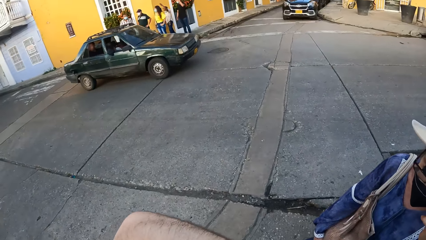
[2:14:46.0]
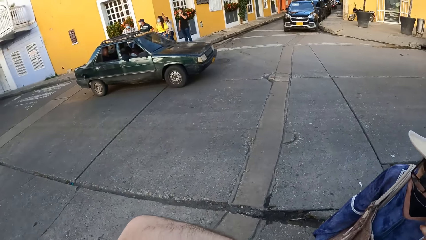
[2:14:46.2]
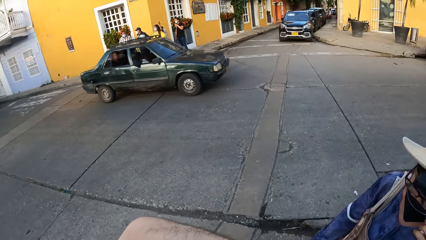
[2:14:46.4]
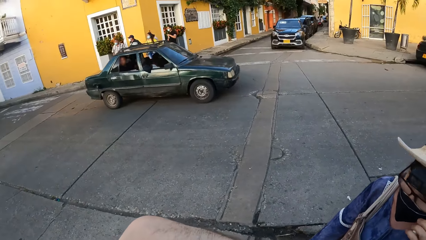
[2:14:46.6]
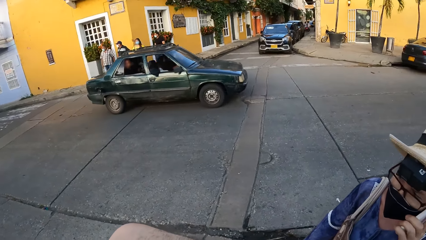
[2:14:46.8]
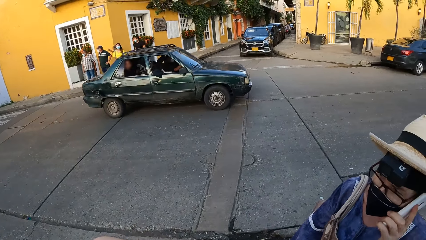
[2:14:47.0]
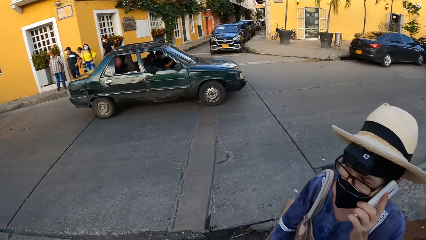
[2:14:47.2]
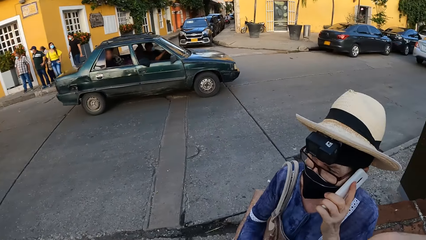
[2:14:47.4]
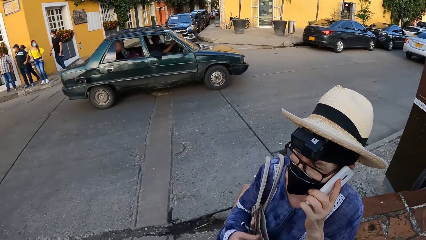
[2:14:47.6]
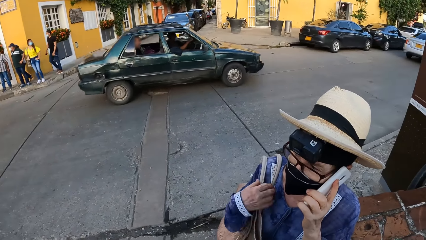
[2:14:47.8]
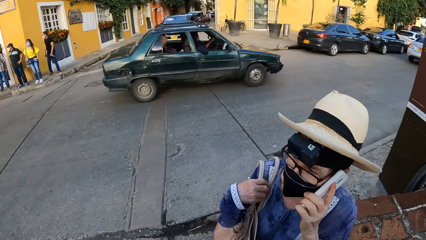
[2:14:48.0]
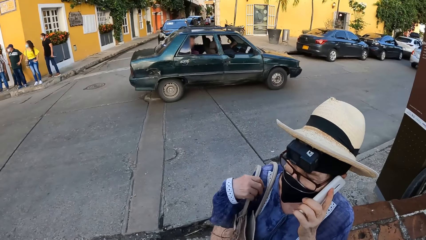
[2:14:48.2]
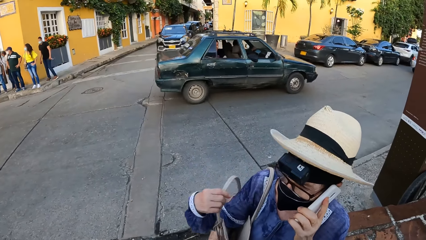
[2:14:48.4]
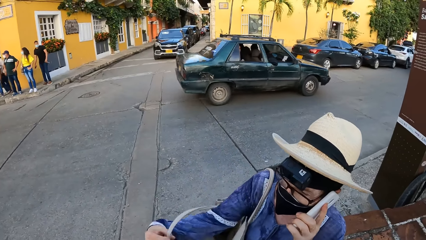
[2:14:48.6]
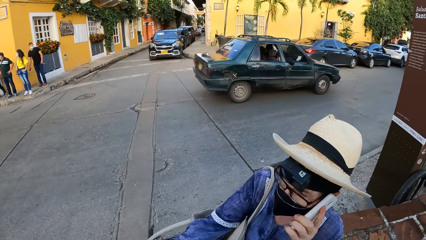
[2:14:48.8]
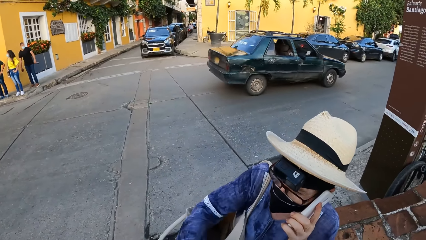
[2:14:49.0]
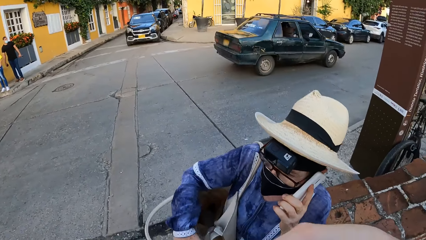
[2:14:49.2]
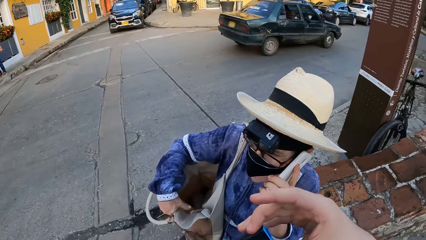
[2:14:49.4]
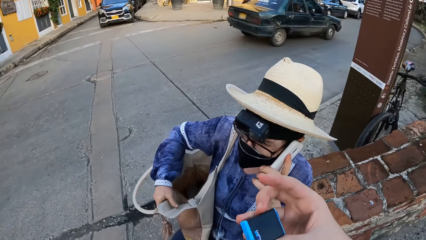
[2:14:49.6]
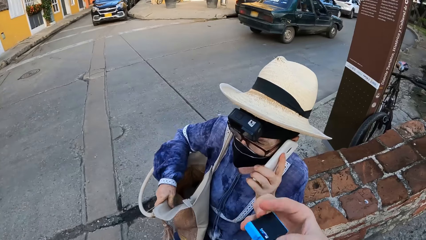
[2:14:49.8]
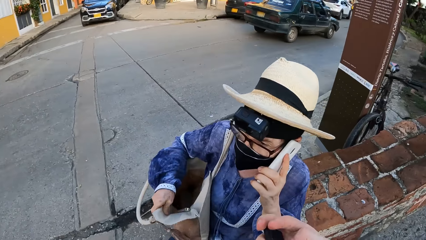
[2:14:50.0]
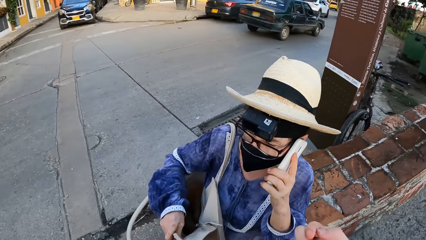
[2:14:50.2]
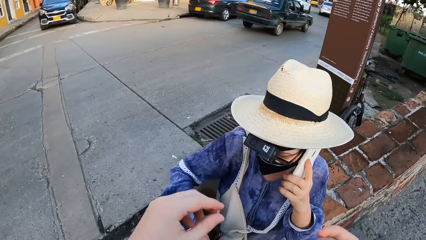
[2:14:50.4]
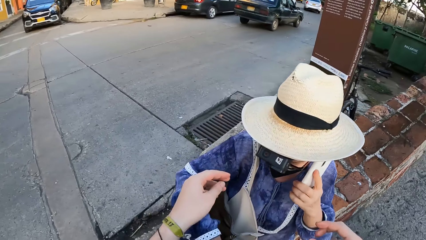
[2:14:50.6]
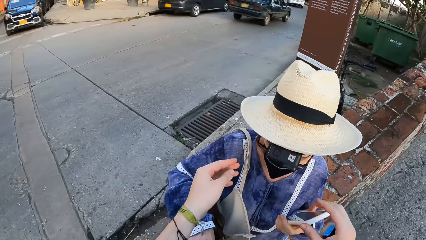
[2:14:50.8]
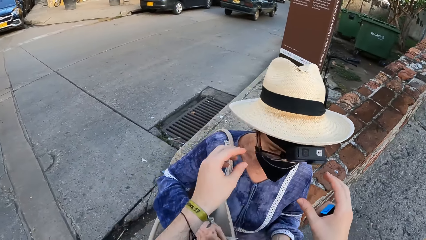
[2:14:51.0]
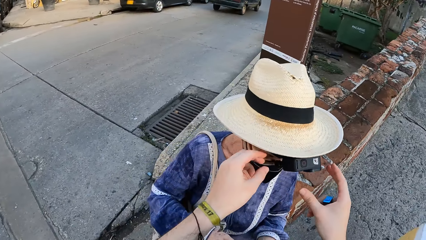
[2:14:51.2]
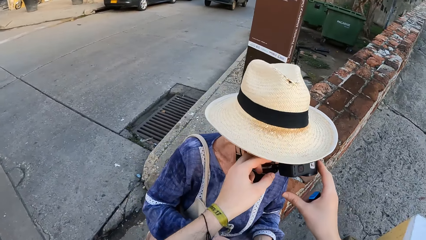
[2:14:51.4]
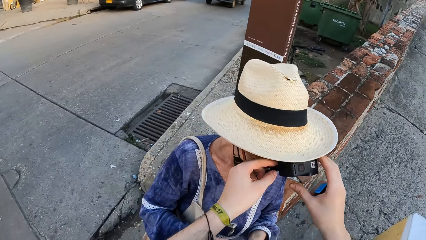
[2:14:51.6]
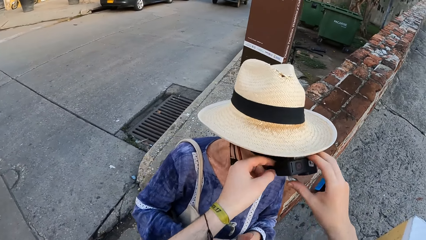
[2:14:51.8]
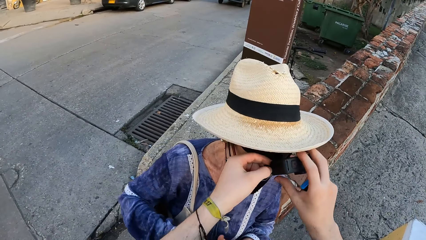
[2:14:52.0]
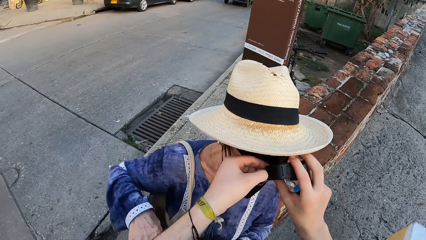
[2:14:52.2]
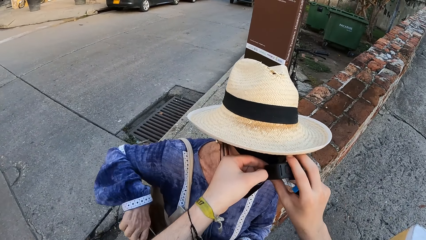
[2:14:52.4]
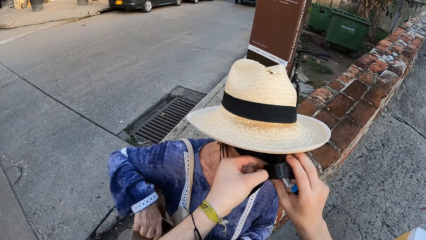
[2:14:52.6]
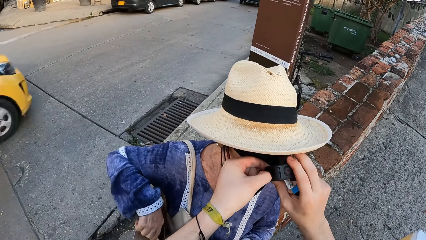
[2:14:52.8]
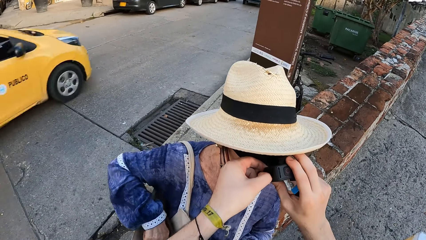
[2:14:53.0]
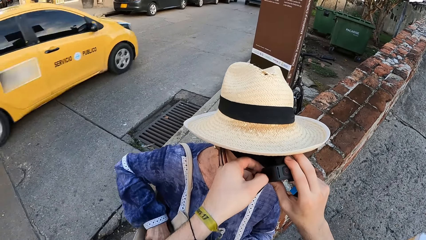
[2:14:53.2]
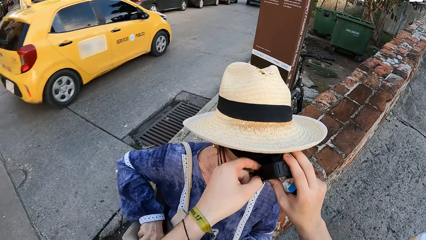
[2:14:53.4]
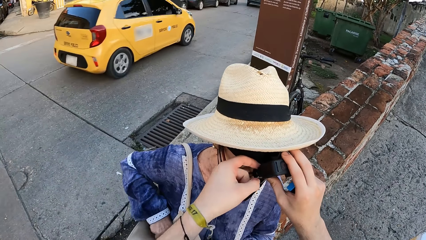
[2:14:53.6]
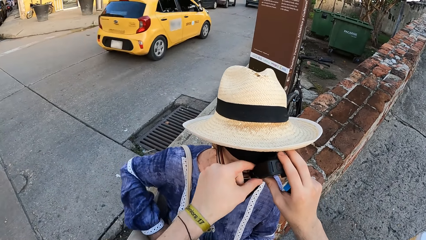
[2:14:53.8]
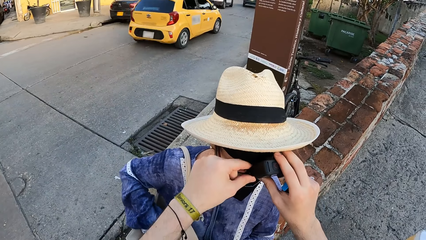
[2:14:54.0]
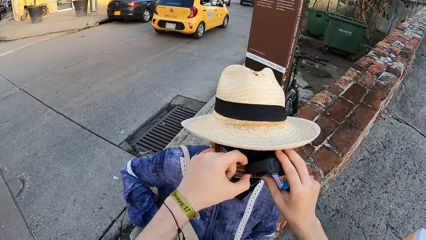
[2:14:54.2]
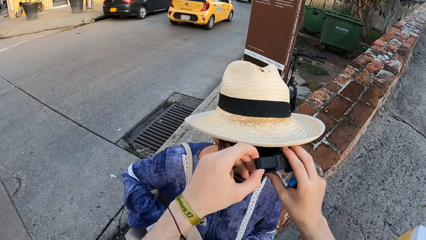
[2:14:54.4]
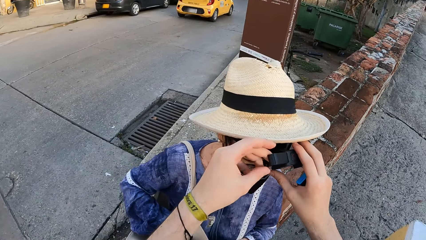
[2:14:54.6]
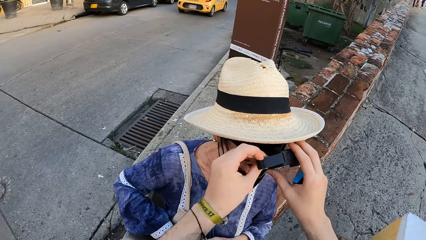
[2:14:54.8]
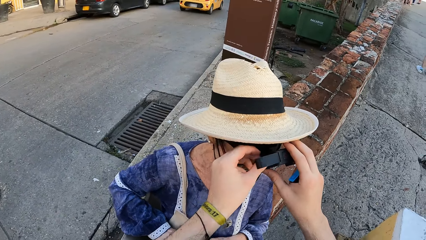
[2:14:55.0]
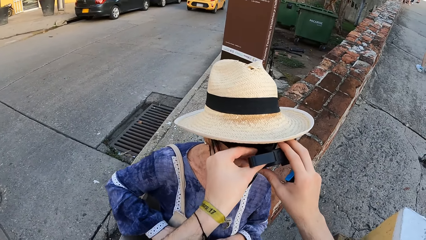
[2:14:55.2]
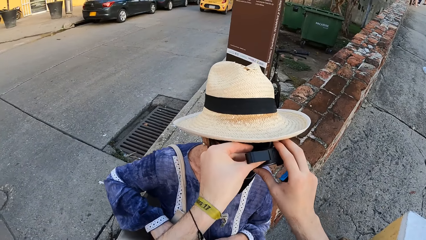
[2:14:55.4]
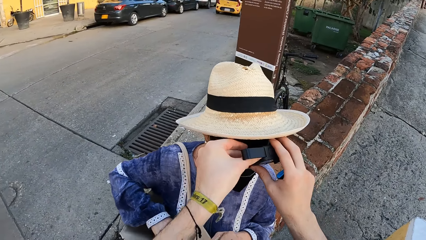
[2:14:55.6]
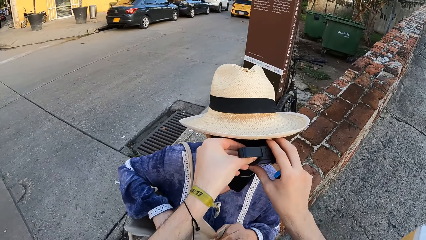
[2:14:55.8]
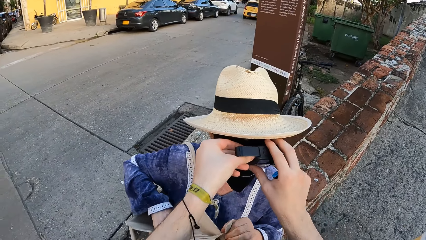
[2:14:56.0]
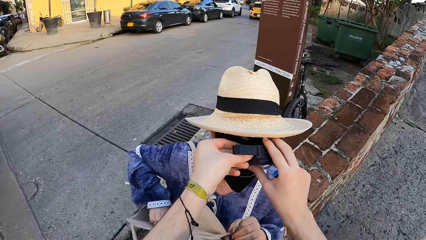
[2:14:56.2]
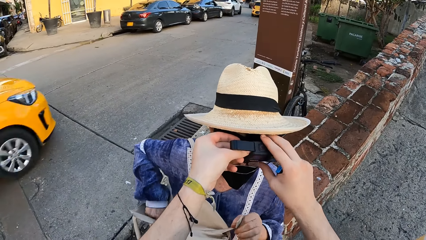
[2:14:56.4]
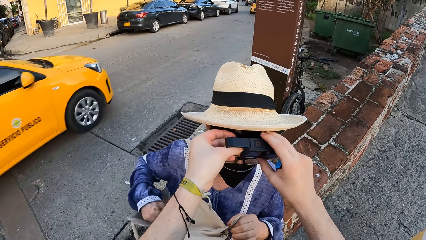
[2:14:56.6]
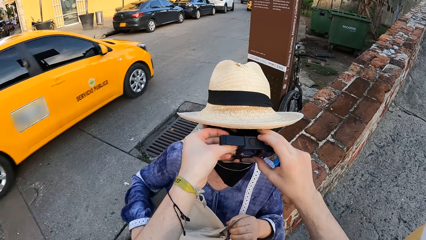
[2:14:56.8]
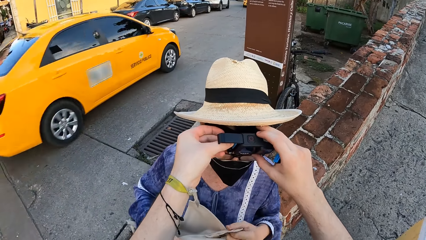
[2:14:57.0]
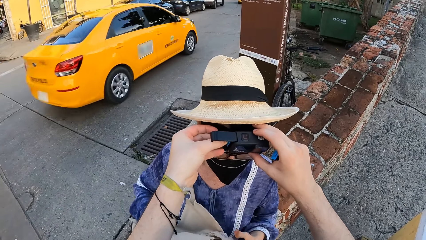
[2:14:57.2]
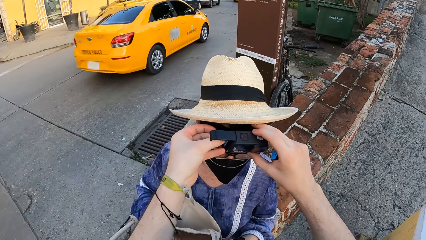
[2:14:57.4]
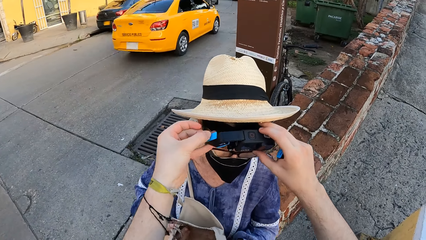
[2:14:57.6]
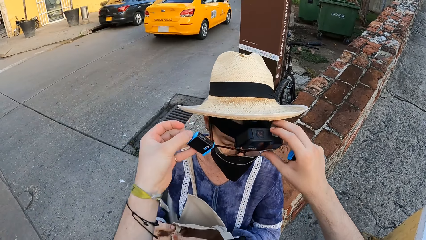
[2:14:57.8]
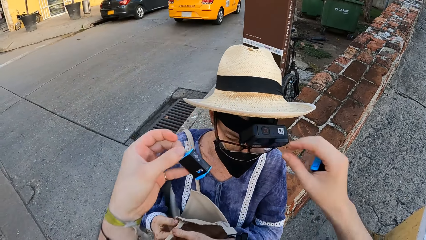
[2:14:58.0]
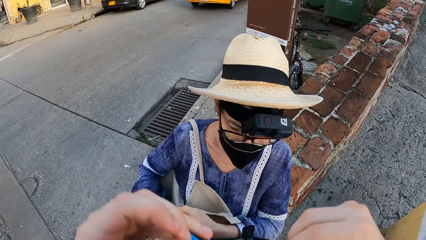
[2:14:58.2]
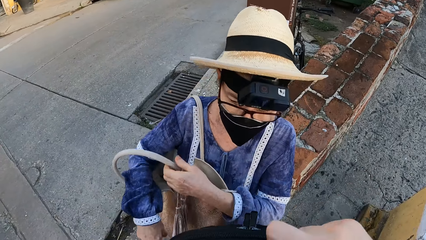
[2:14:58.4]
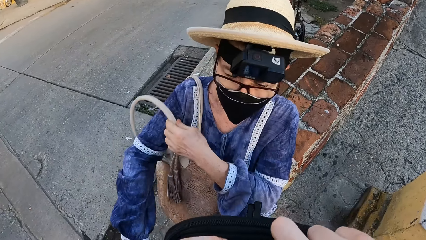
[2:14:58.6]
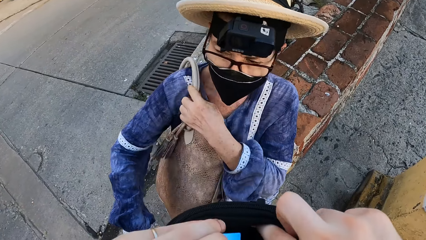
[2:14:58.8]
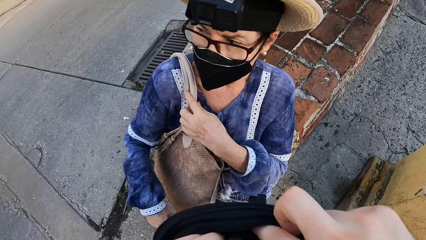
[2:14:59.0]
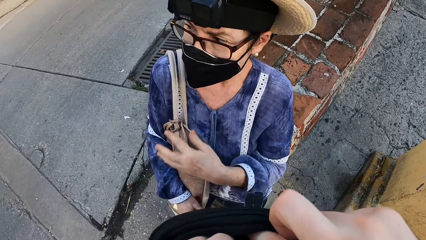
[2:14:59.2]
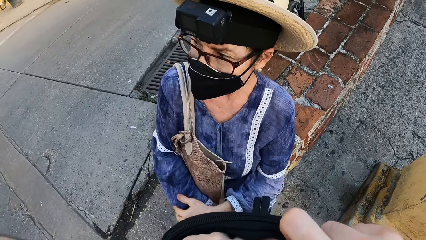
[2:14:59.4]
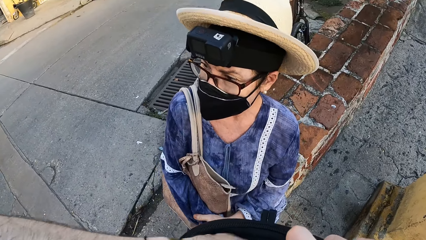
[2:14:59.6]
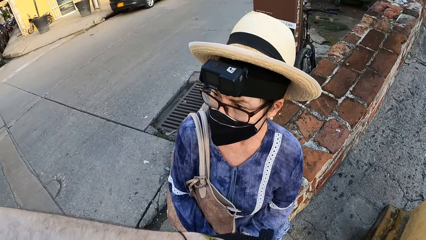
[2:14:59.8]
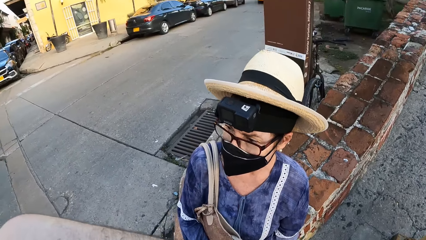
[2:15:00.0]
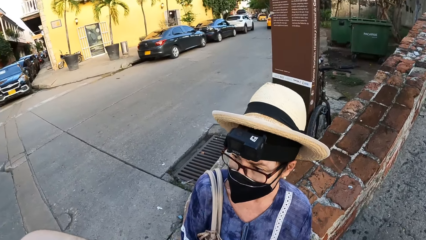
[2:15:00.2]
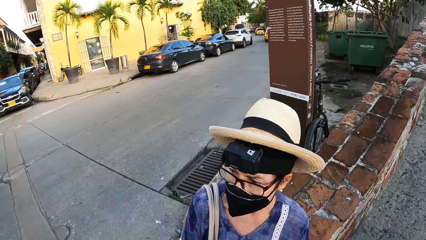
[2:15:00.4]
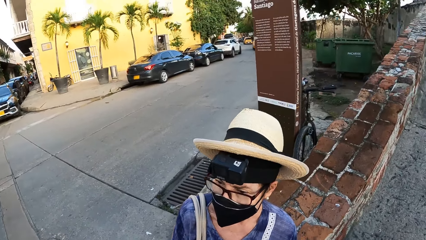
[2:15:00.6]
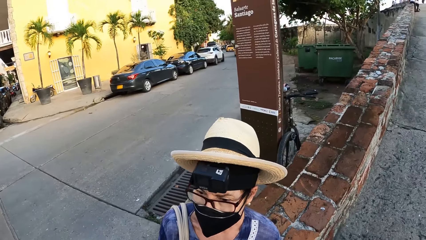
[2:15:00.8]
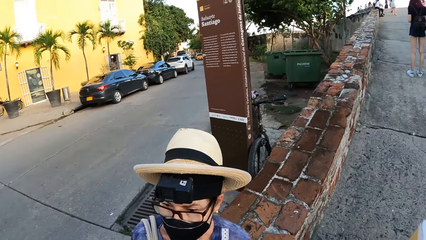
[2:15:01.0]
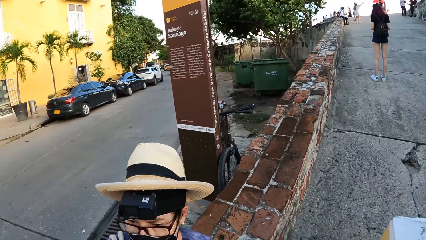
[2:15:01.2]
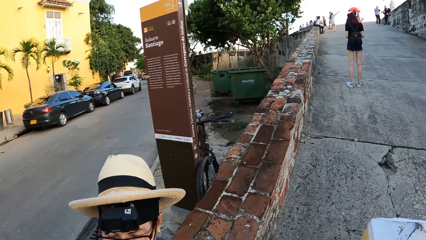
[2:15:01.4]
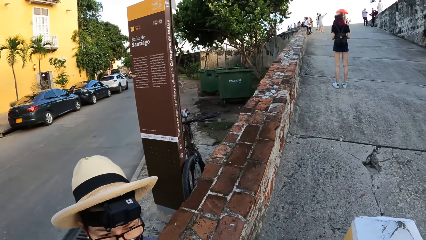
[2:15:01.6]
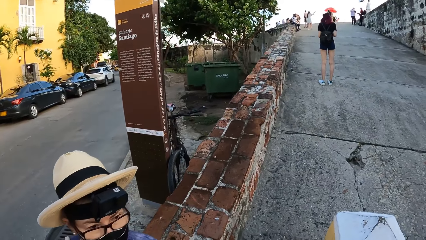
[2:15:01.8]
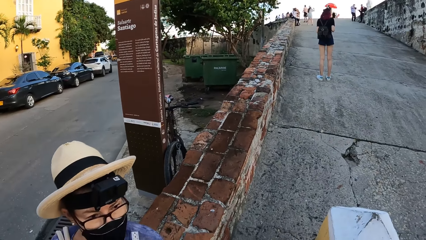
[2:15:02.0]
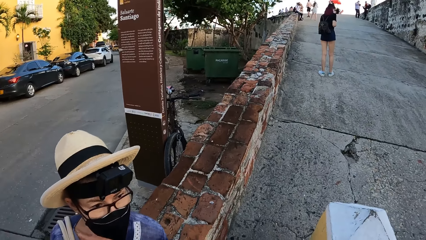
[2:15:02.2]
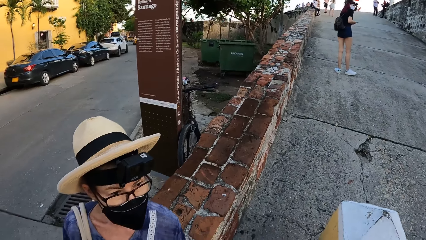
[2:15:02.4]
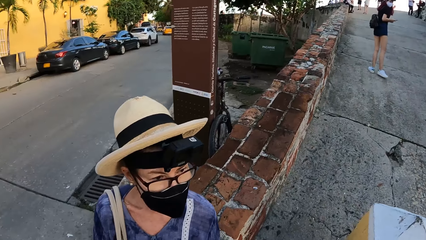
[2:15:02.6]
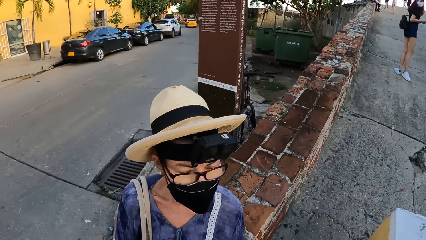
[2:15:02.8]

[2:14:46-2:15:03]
A green car drives past the camera wearer on the road. The woman adjusts a bag handle on her right shoulder with her right hand. The woman opens the bag. The camera wearer holds a camera battery with her right hand. She touches a camera on the woman's head with both hands. She picks up the camera. The woman places a phone in the bag with her right hand. A yellow car drives past the camera wearer on the road. The camera wearer opens the battery lid of the camera on the woman's head with her left hand. The woman zips the bag with her right hand. A yellow car drives past the camera wearer on the road. The camera wearer removes a battery from the camera on the woman's head with her left hand. The woman adjusts the bag handle on her right shoulder with her left hand. The camera wearer places the battery in the backpack with her left hand. She picks up the bag.
